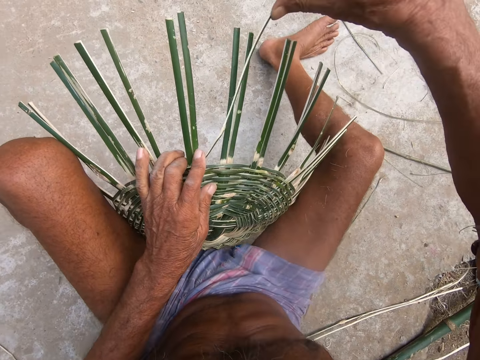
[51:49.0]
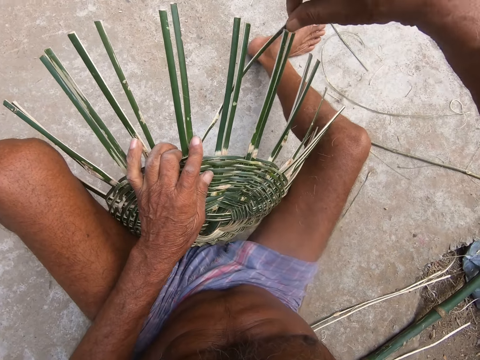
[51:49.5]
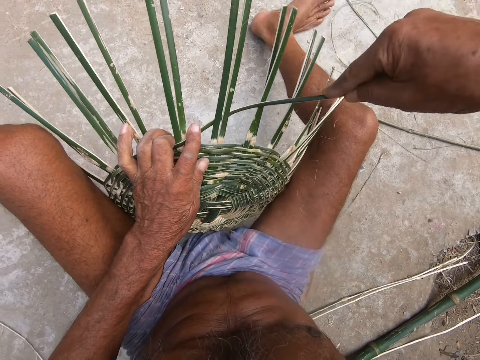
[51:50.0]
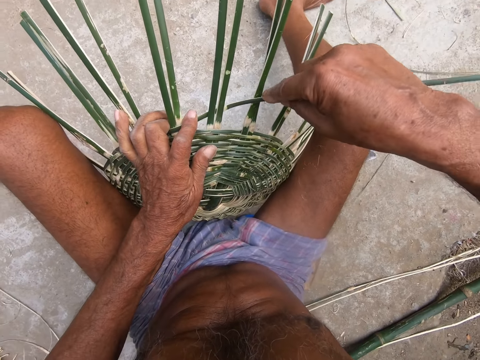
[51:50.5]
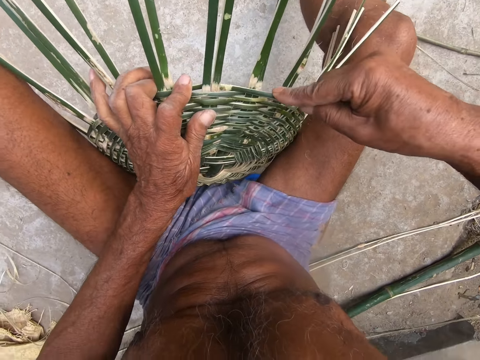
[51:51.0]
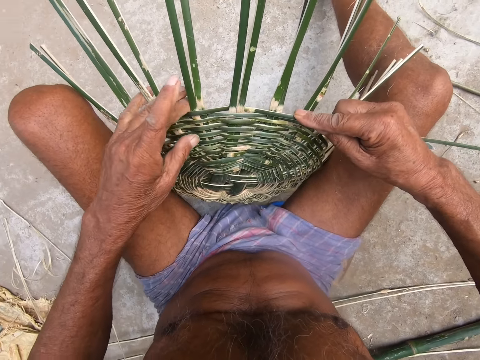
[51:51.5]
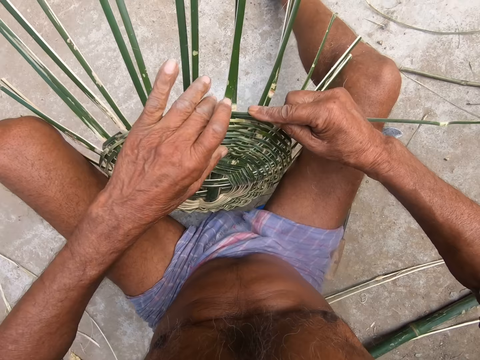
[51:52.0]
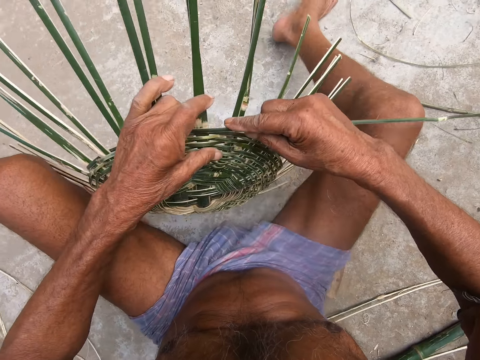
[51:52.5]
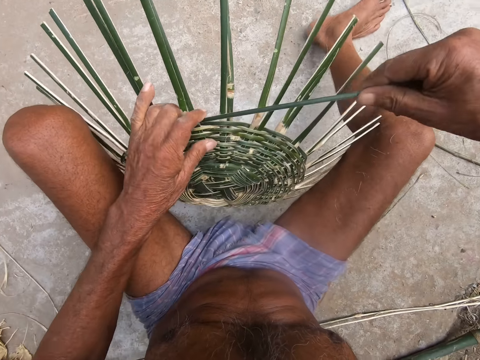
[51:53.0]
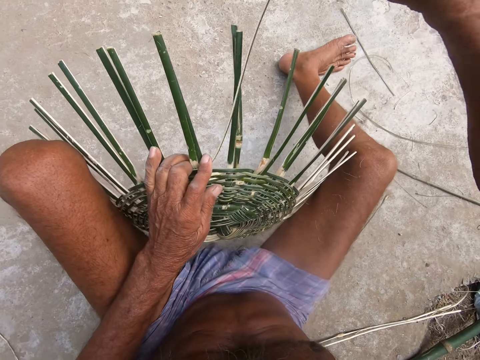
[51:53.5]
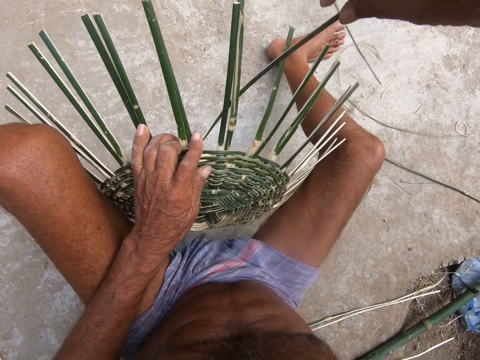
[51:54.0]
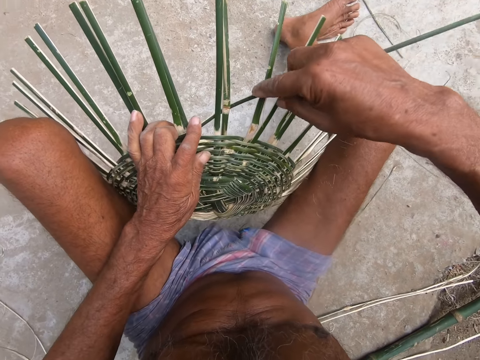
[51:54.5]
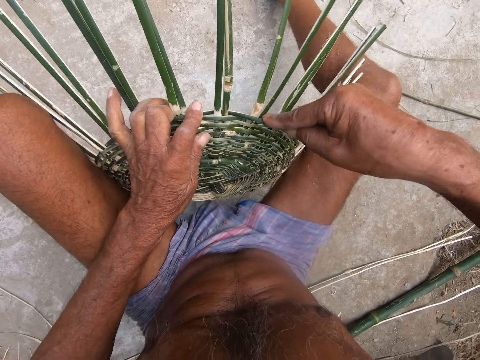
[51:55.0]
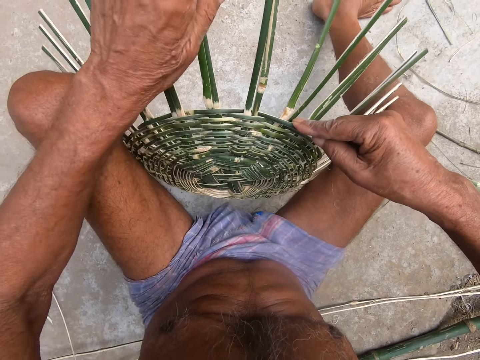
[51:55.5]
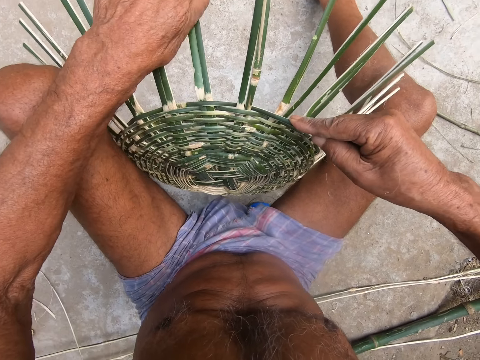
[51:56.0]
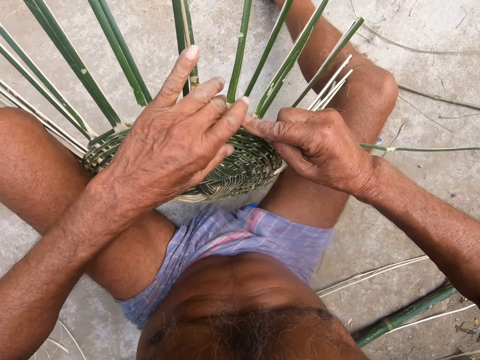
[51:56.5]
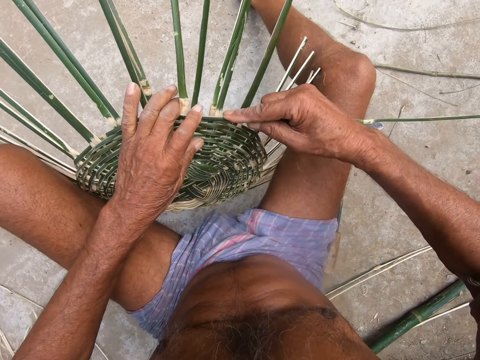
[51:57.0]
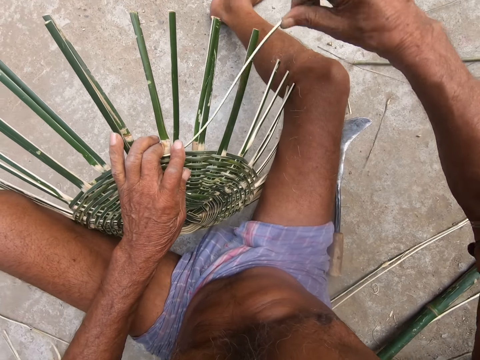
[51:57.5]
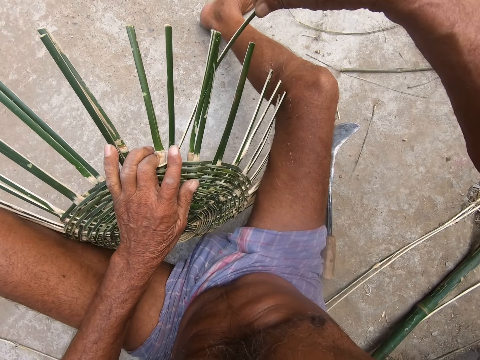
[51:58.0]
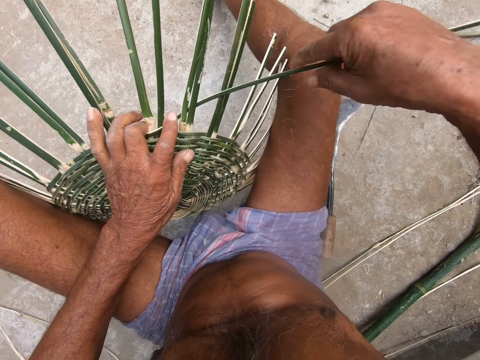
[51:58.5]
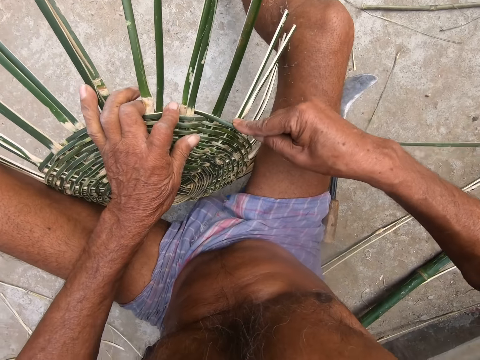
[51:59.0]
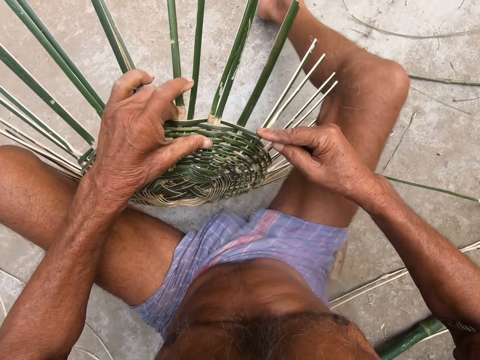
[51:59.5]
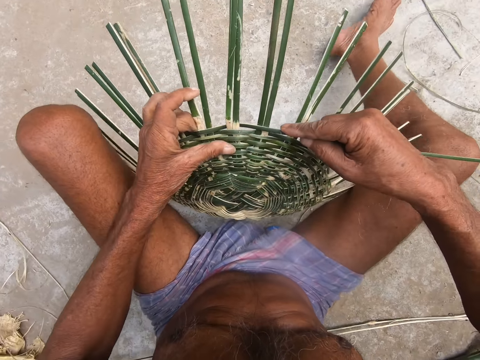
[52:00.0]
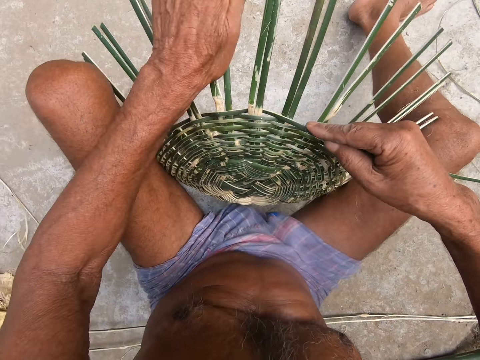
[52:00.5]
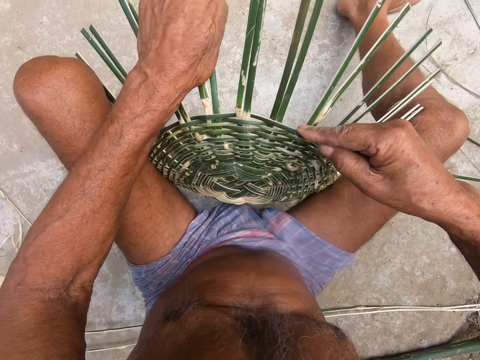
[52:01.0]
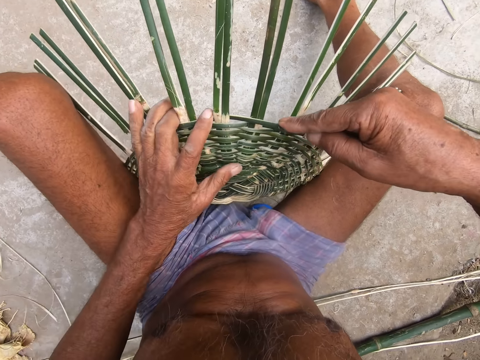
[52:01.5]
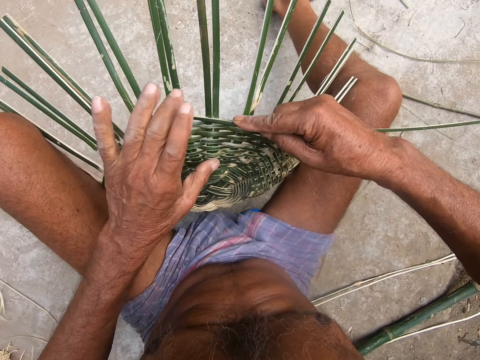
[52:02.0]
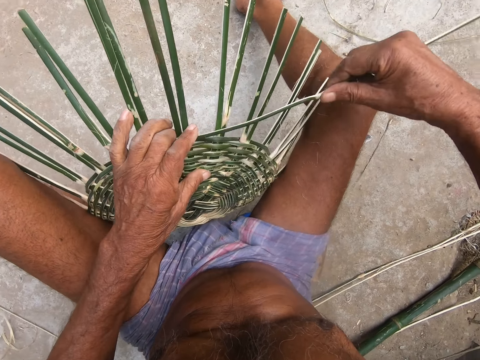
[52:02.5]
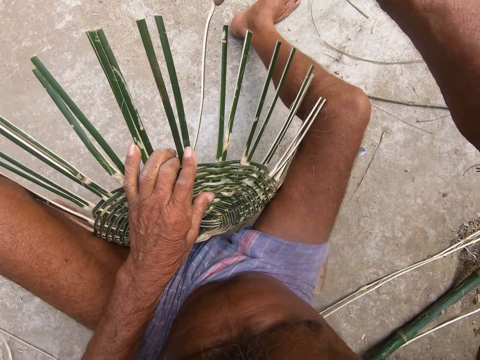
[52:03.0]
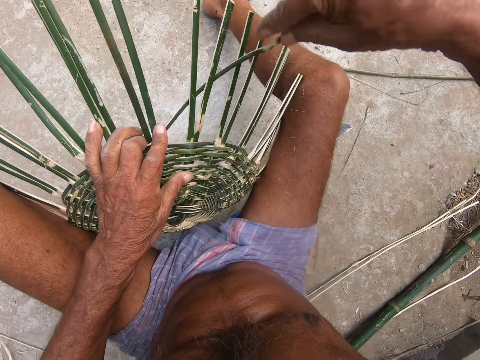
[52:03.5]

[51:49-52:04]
The camera wearer weaves the basket with the palm frond in his right hand. He adjusts the basket between his legs with both hands. He arranges the rachis on the basket with his left hand. He weaves the basket with the palm frond in his right hand. He adjusts the basket between his legs with both hands. He weaves the basket with the palm frond in his right hand.

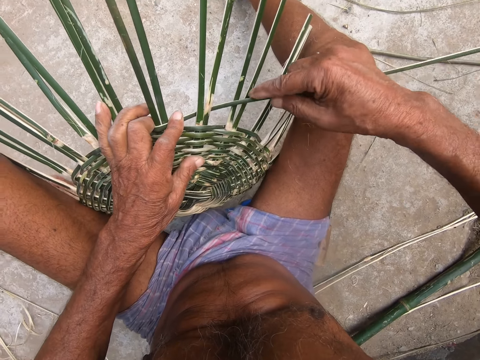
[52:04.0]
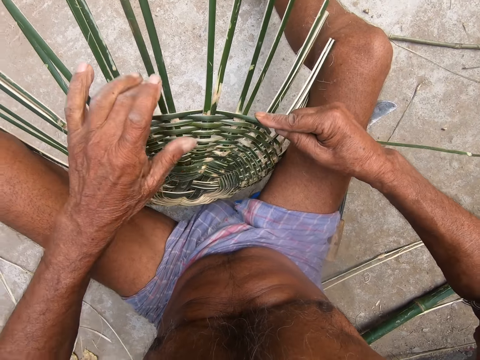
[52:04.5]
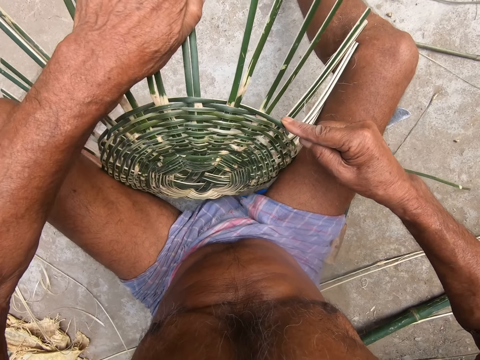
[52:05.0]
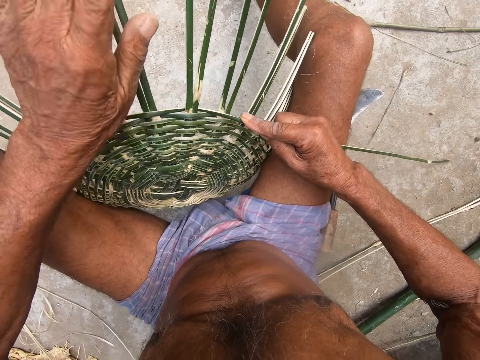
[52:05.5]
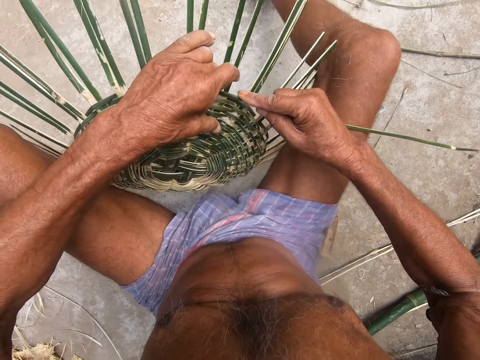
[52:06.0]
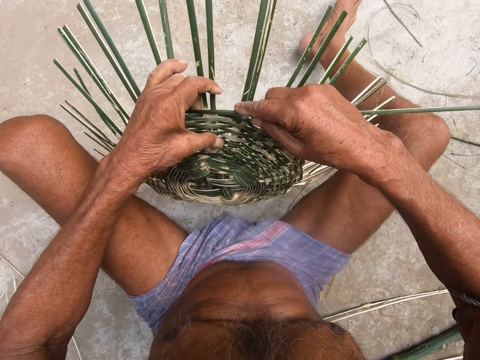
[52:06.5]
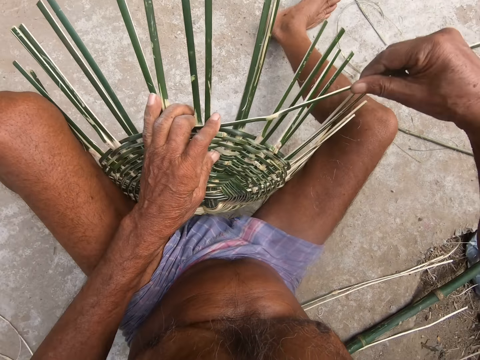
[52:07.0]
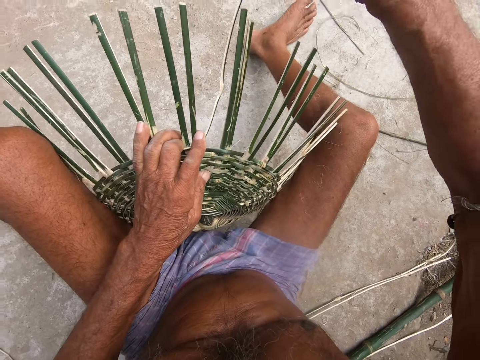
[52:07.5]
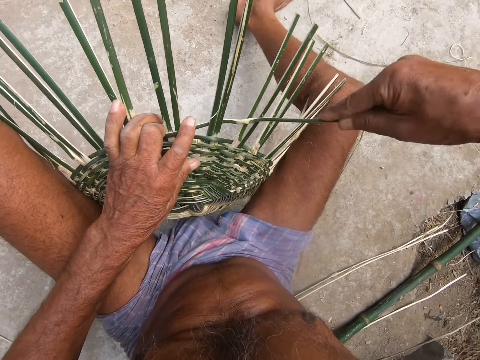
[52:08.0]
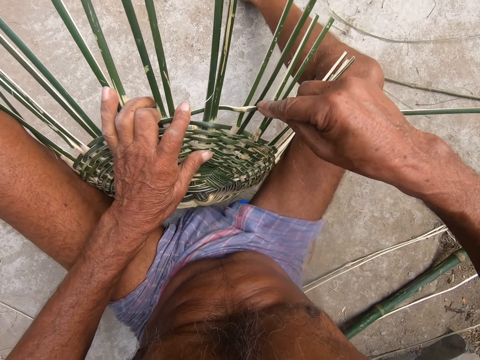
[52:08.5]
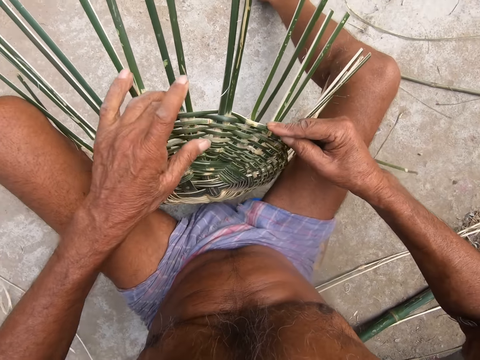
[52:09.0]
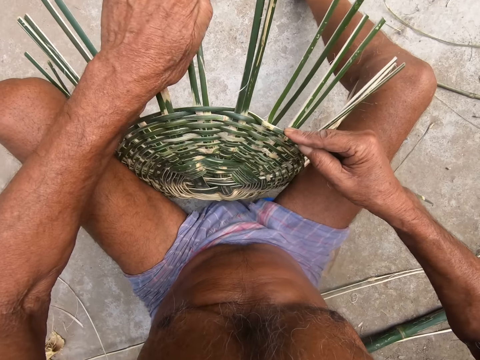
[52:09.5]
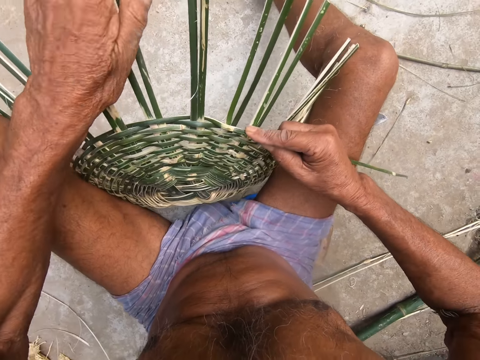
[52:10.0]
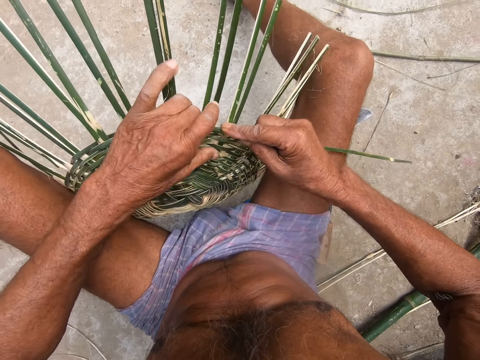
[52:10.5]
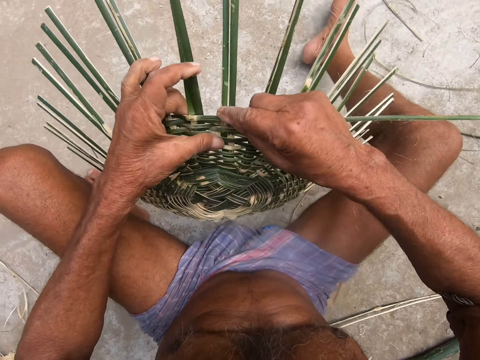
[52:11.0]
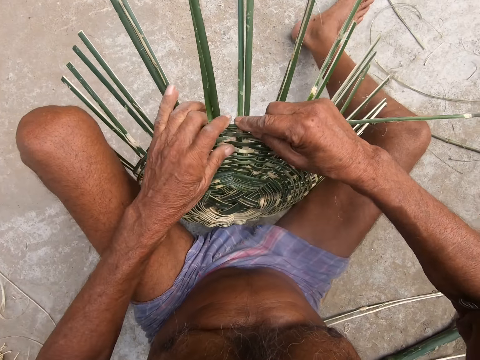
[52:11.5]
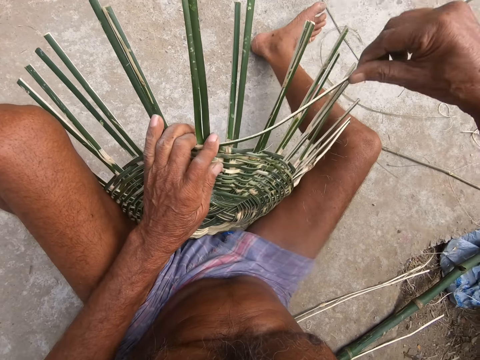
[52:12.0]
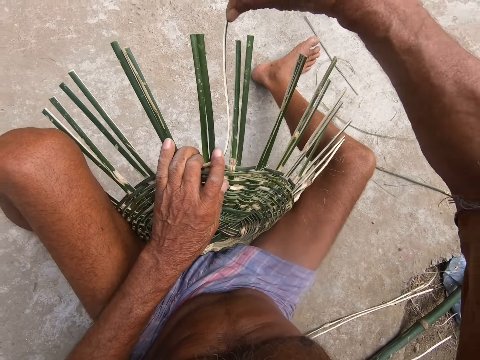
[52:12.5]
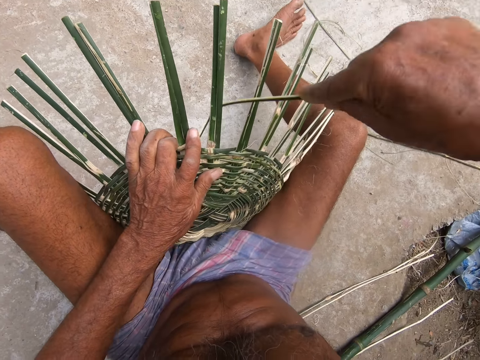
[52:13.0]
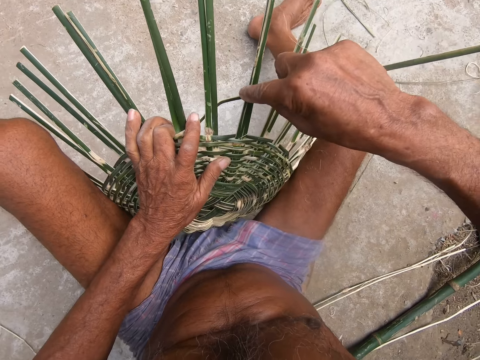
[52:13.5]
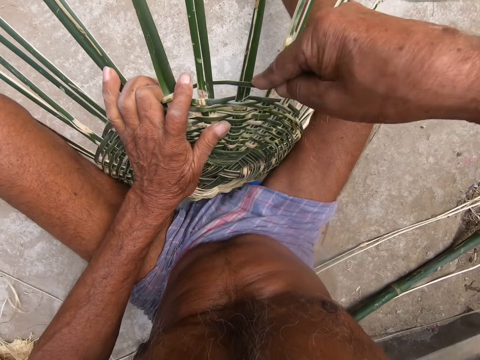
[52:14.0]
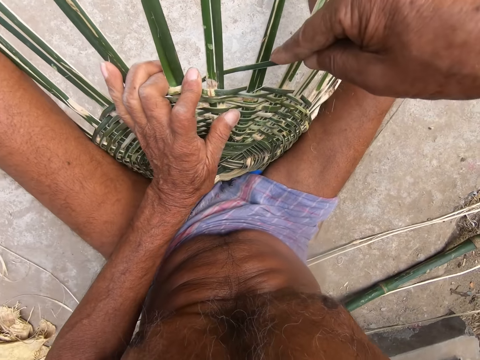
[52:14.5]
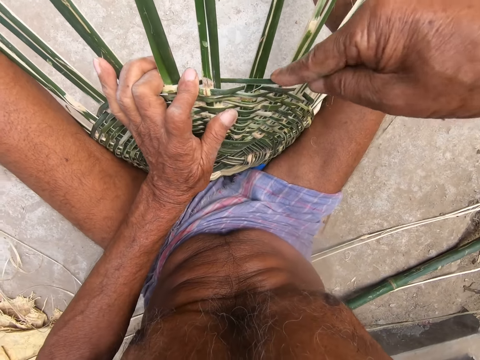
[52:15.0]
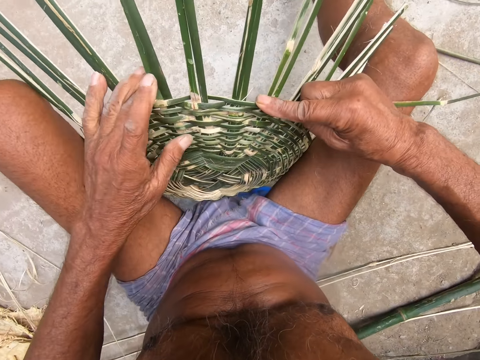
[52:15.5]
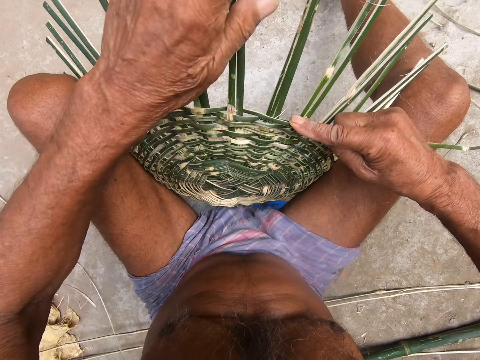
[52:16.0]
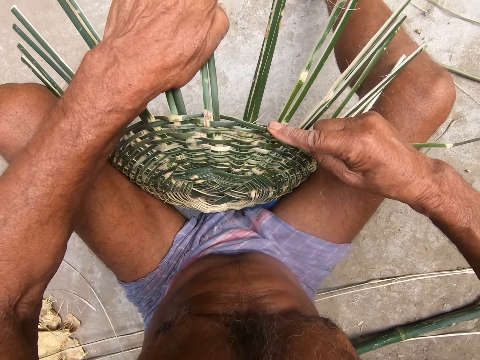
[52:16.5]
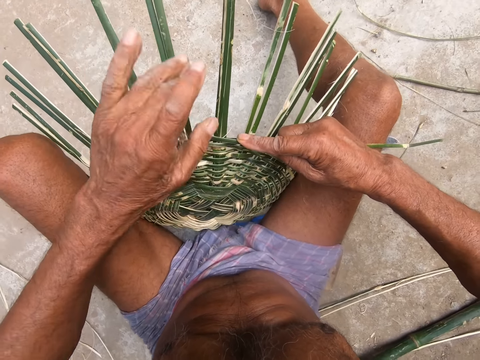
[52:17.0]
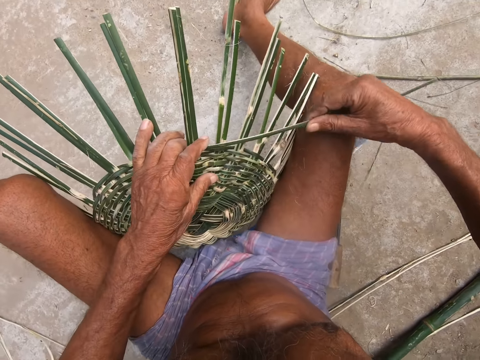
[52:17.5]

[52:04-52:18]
The camera wearer arranges the rachis on the basket with his left hand. He adjusts the basket between his legs with both hands. He weaves the basket with the palm frond in his right hand. He arranges the rachis on the basket with his left hand. He adjusts the basket between his legs with both hands. He weaves the basket with the palm frond in his right hand. He arranges the rachis on the basket with his left hand.
